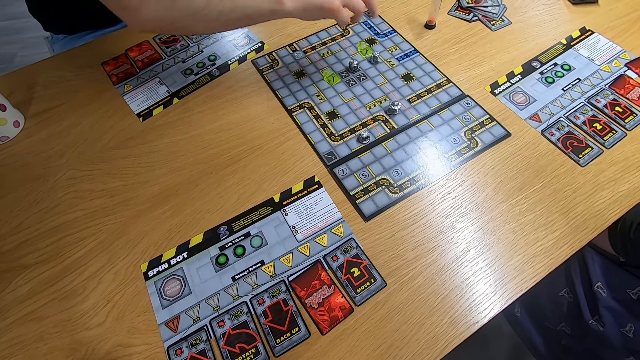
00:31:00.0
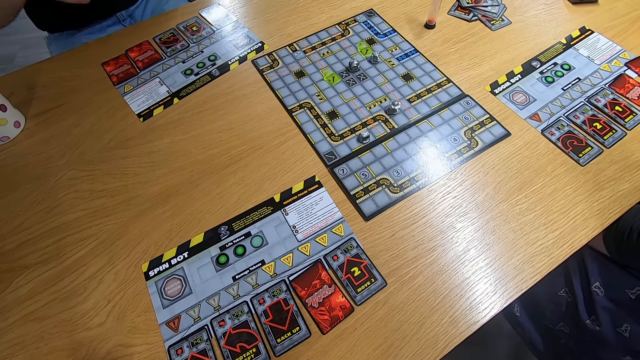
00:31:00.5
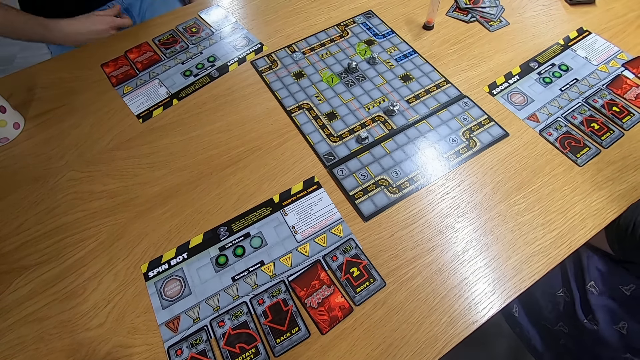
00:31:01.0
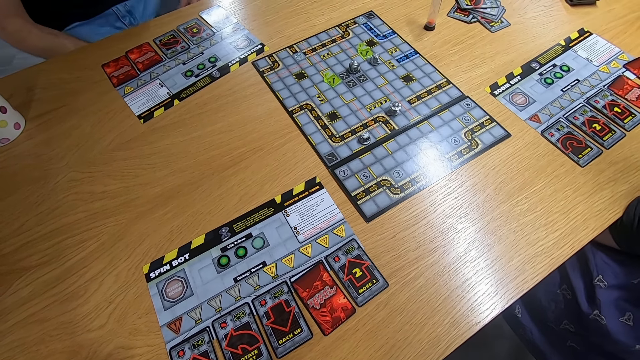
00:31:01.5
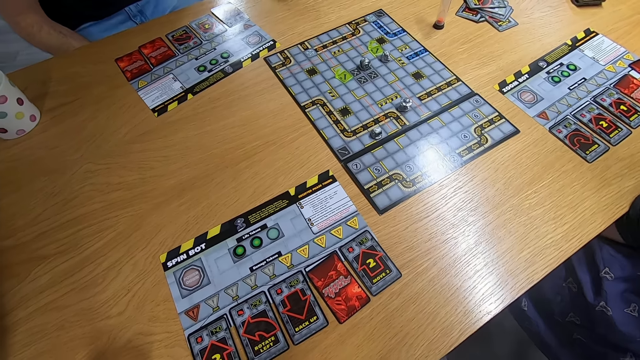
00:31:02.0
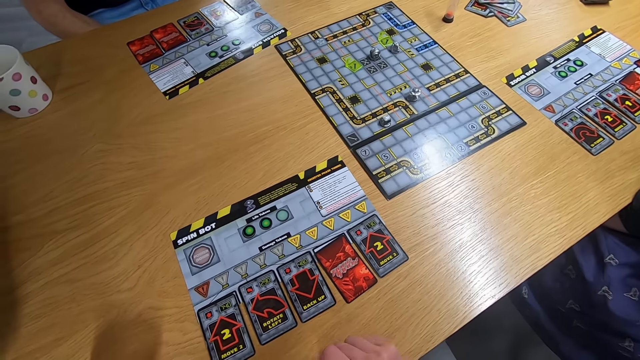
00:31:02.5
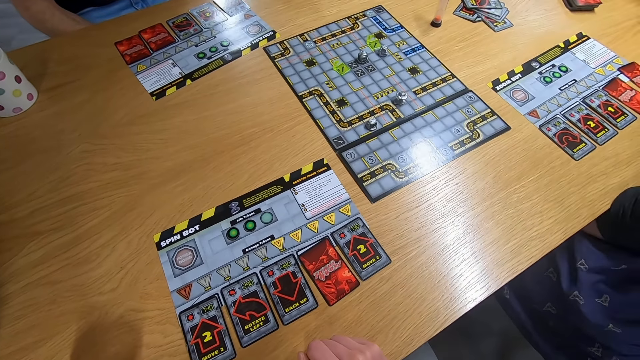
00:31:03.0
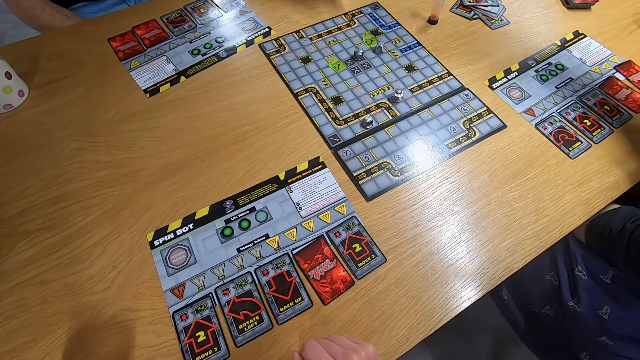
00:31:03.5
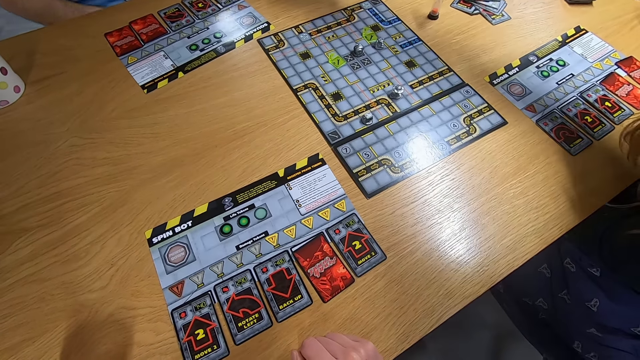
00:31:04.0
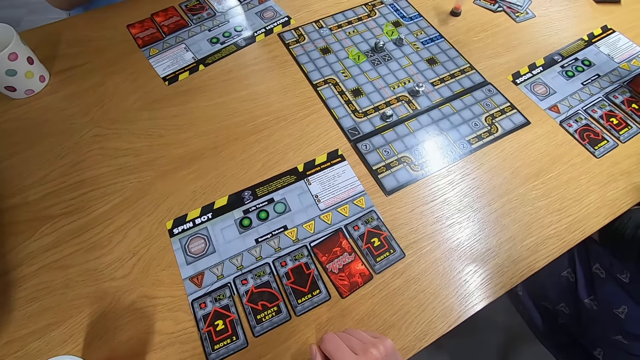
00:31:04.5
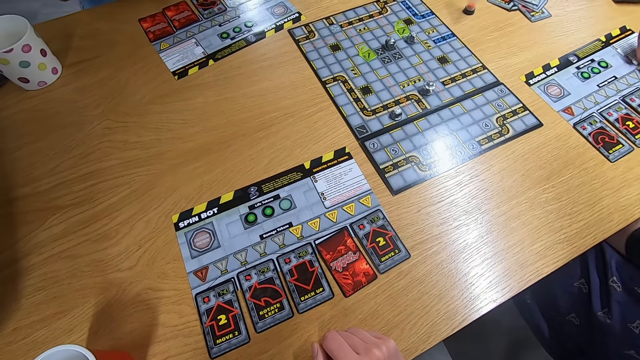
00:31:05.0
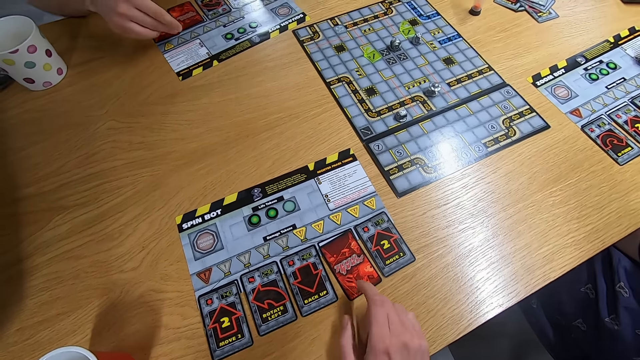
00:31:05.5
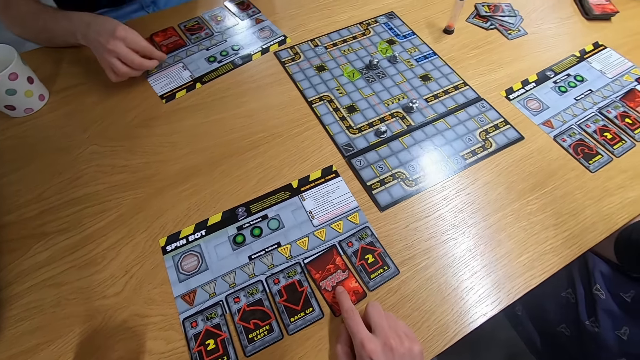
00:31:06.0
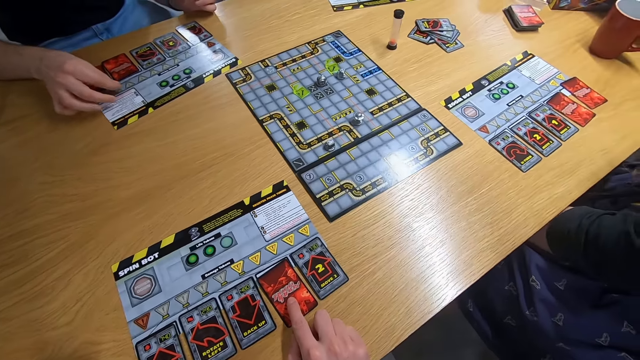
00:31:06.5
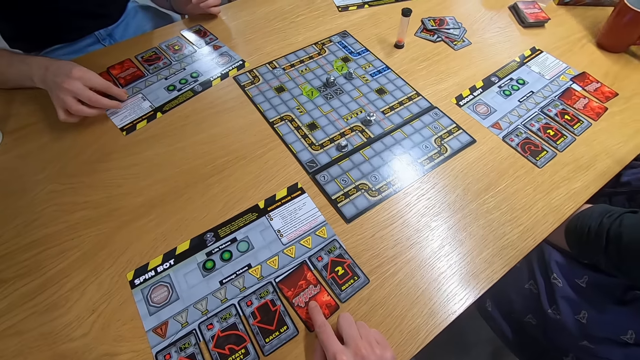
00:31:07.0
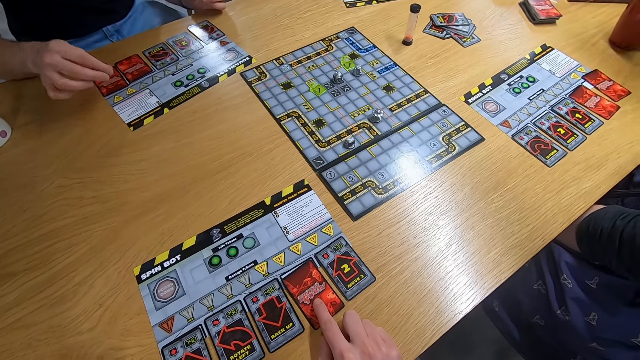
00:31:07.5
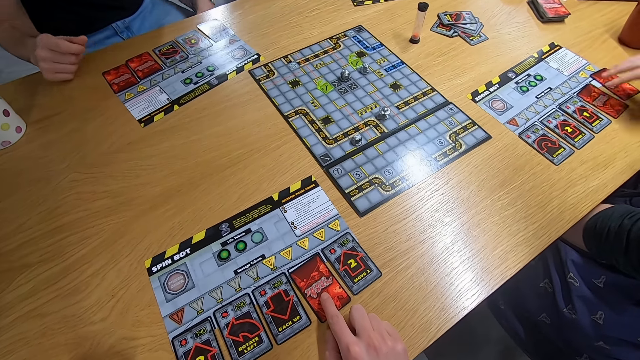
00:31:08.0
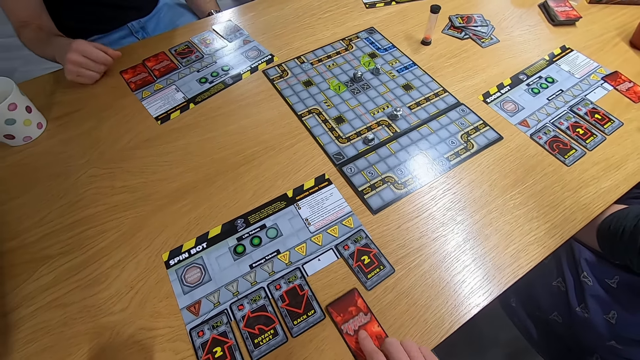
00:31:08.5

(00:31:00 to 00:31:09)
The camera wearer stares at the board game. They hold the card with the right hand. A man picks up the board game piece with the right hand.

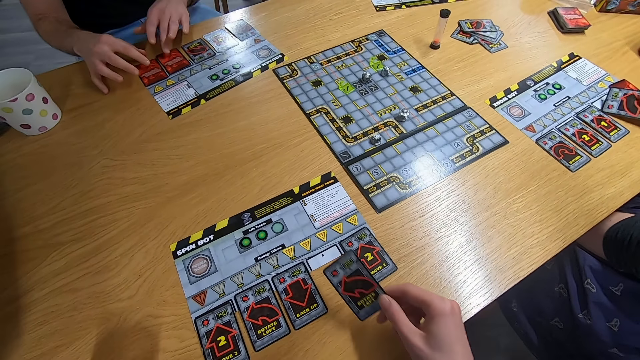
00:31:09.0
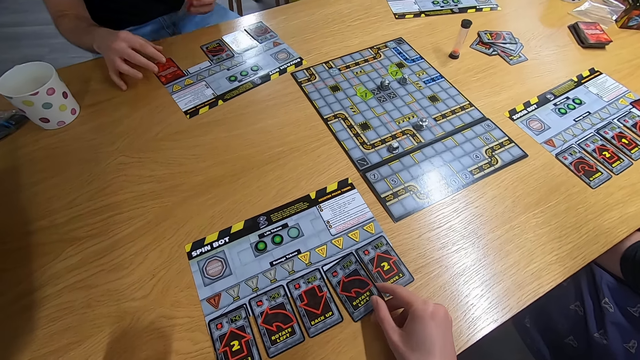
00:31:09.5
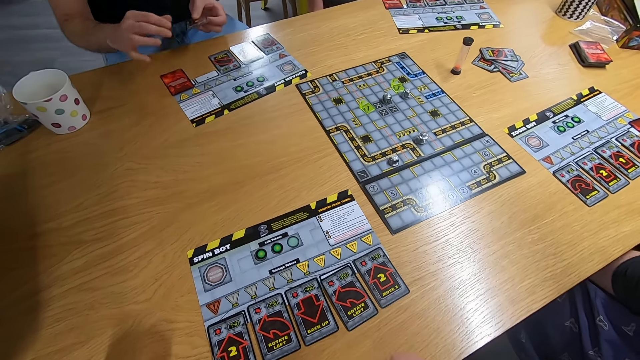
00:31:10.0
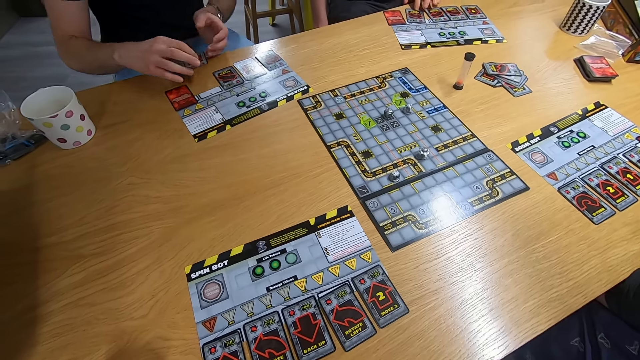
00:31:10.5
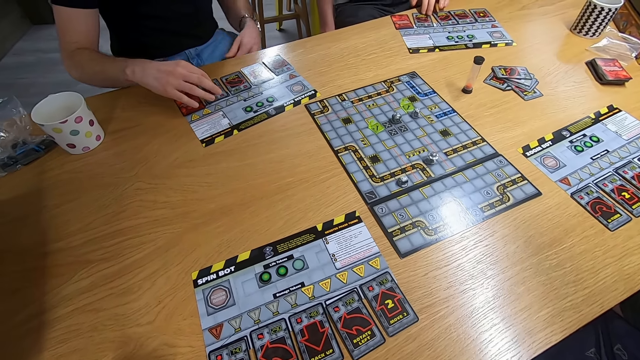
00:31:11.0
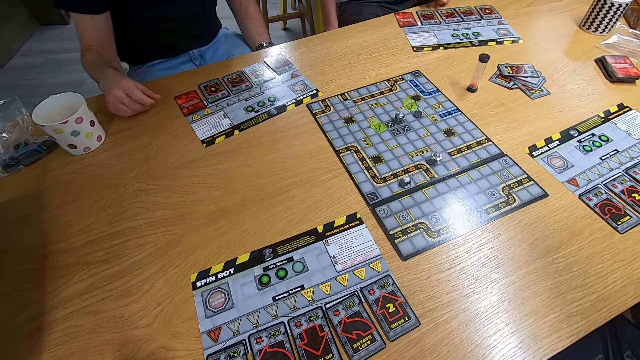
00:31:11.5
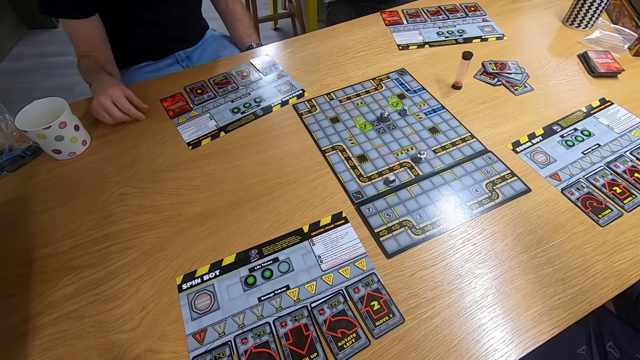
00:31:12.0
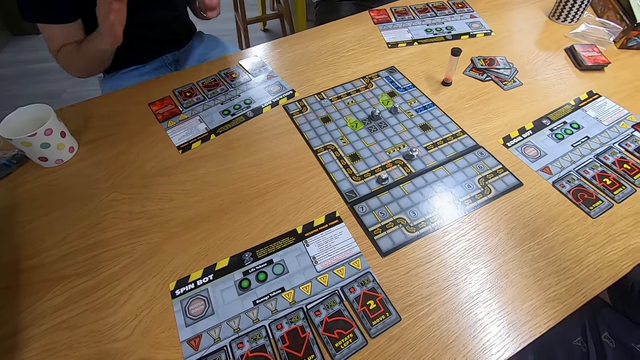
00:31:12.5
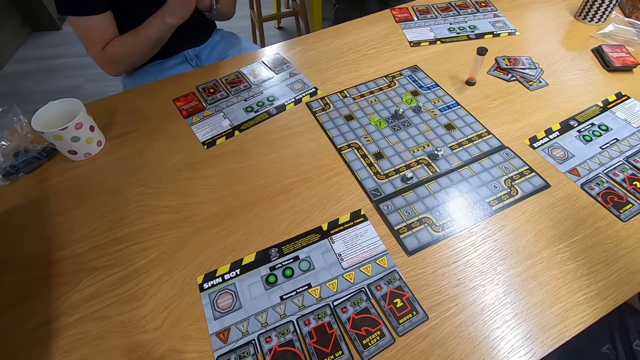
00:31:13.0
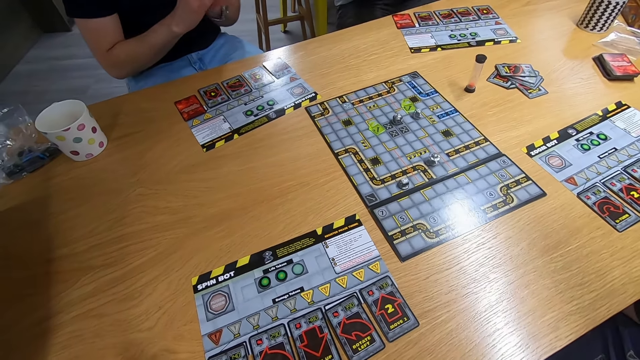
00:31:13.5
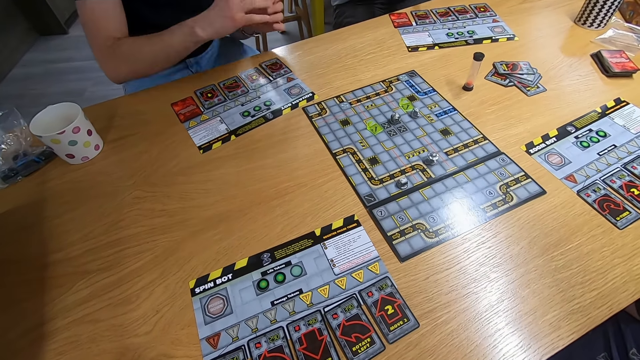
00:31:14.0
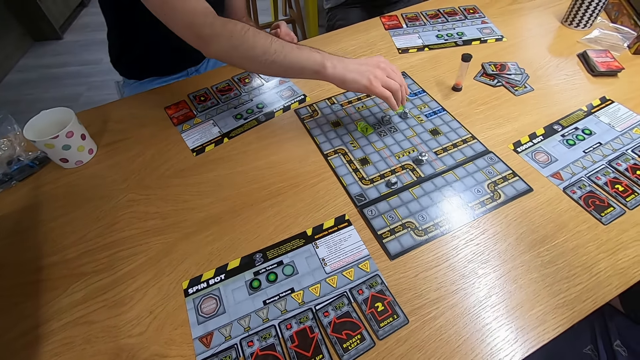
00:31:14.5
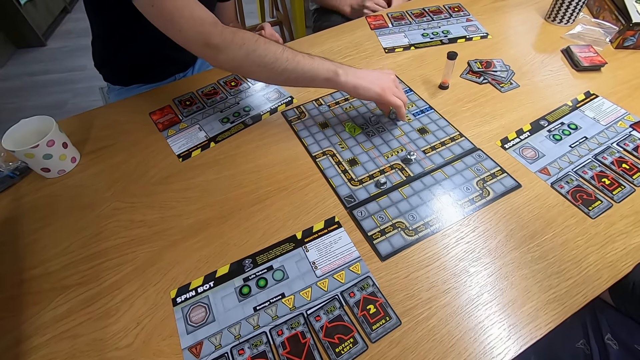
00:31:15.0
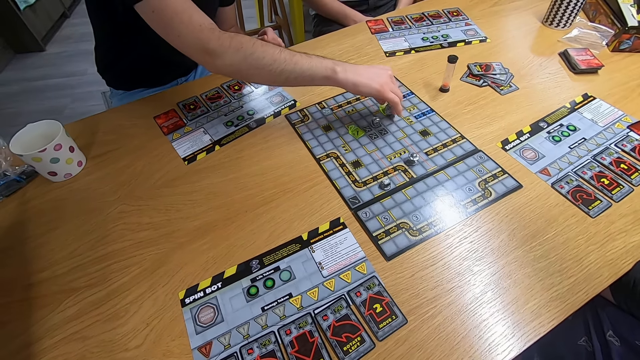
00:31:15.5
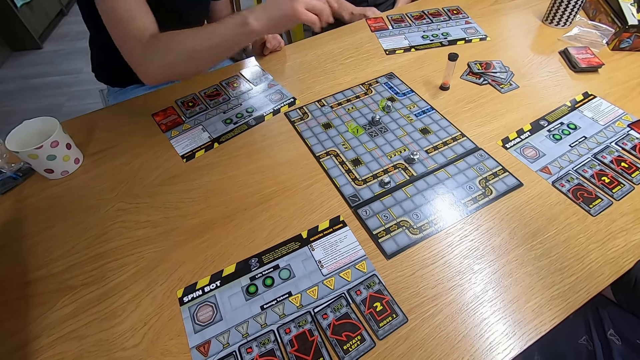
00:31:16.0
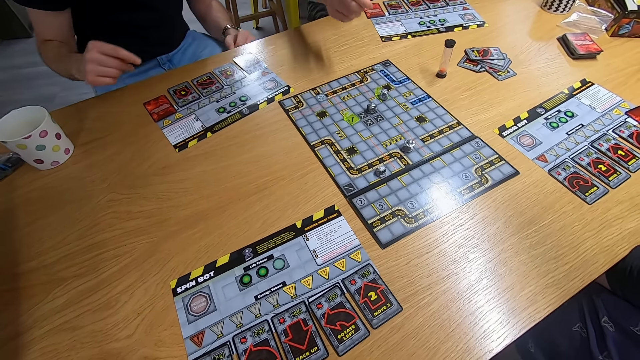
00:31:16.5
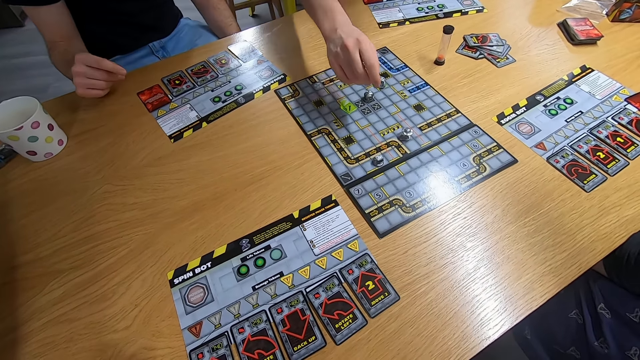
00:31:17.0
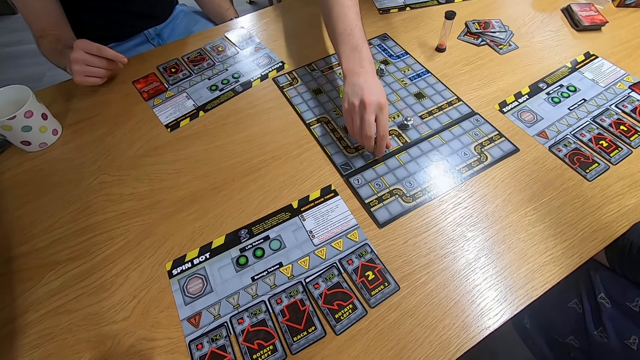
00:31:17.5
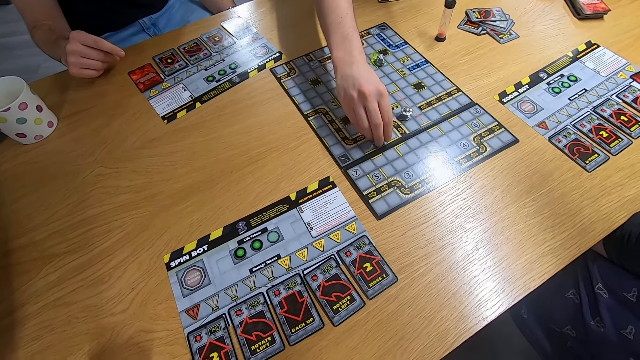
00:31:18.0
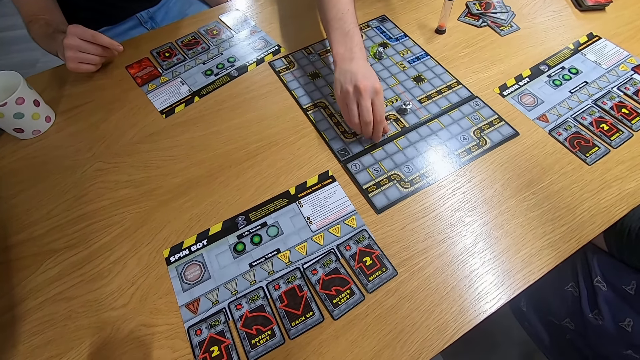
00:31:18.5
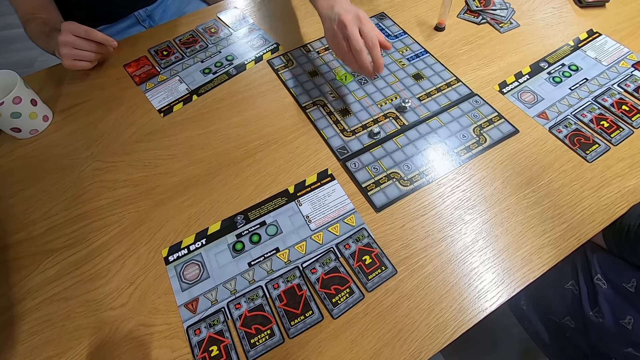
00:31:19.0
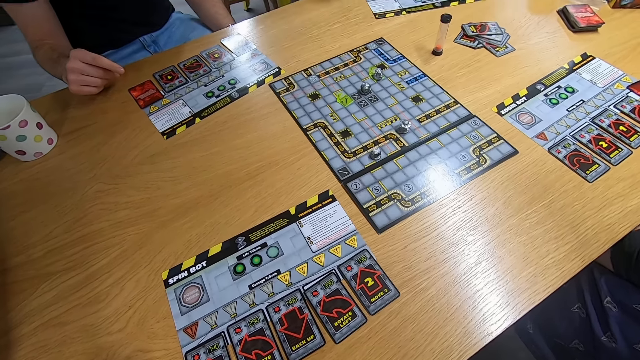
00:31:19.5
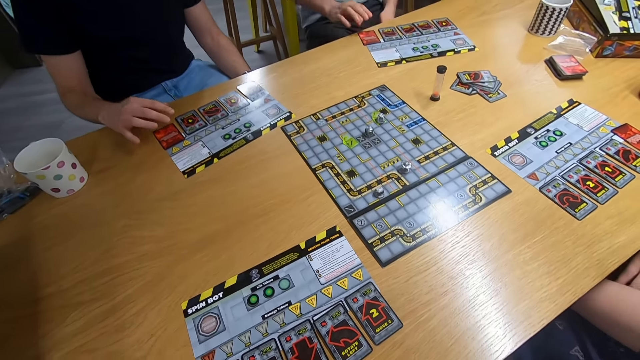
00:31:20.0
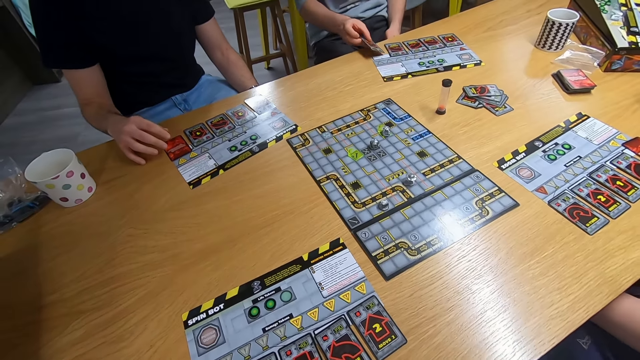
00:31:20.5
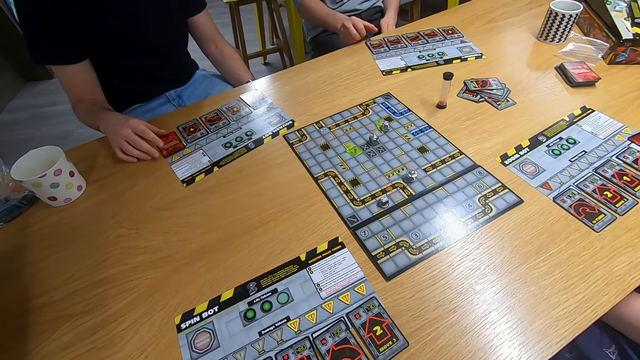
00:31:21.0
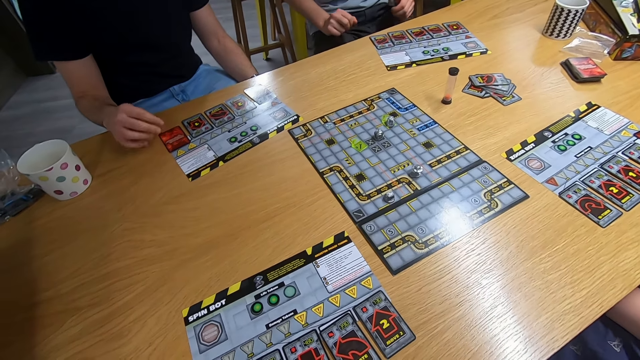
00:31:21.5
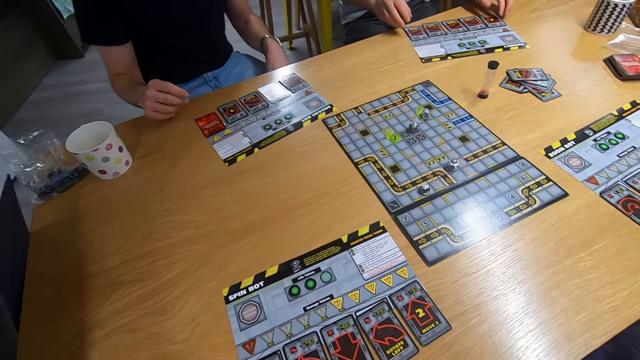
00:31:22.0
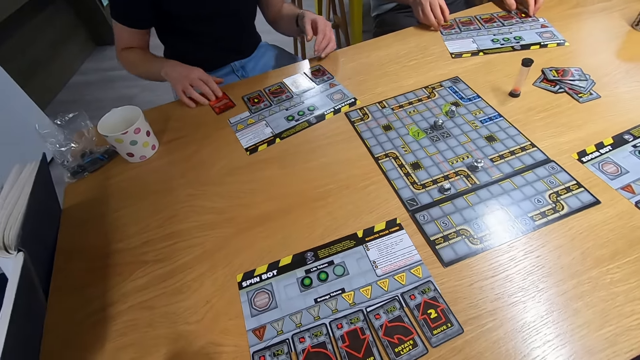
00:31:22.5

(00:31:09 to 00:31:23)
The camera wearer picks up the card with the right hand. A lady picks up the card with the right hand. A man picks up the card with the right hand. The camera wearer drops the card on the desk. The lady drops the card on the desk. The man drops the card on the desk. Another man claps the hands. The first man claps the hands. The first man swings the right hand and plays the board game. The other man swings the right hand and plays the board game. The other man picks up a card with the right hand. The first man picks up a card with the right hand.
